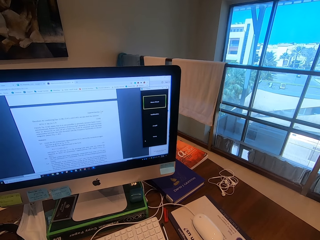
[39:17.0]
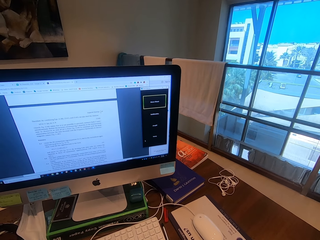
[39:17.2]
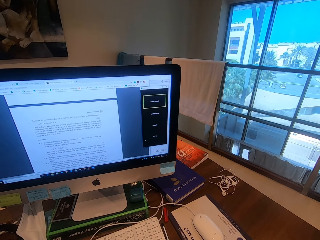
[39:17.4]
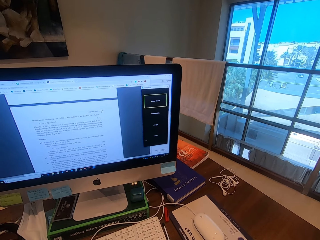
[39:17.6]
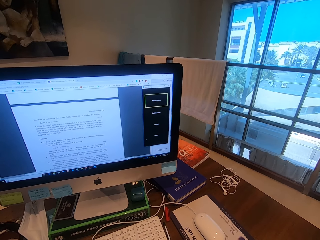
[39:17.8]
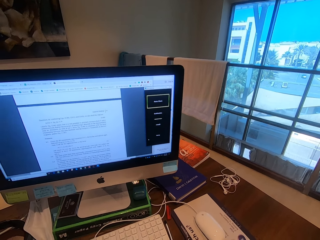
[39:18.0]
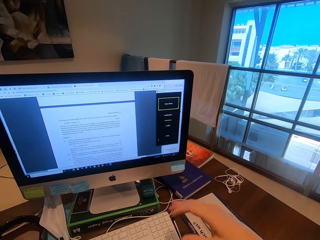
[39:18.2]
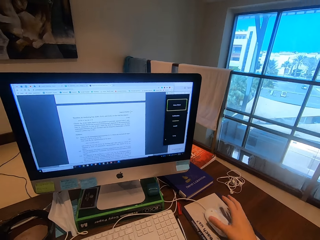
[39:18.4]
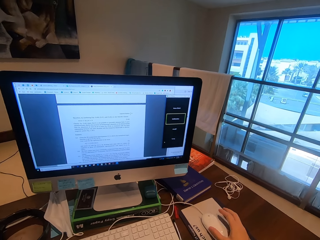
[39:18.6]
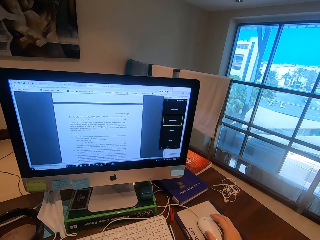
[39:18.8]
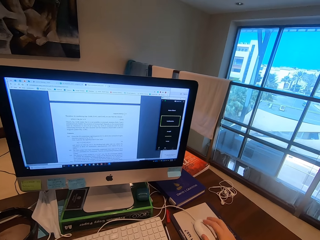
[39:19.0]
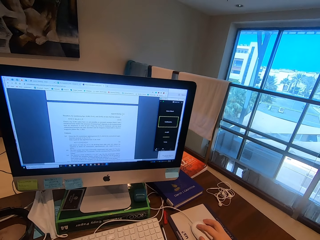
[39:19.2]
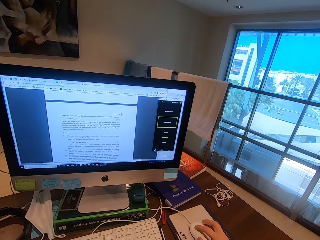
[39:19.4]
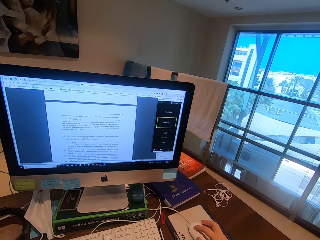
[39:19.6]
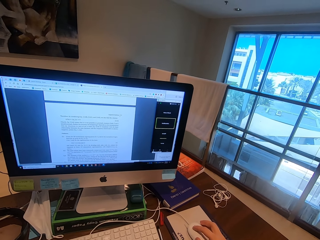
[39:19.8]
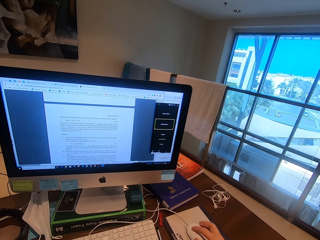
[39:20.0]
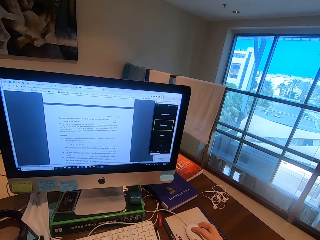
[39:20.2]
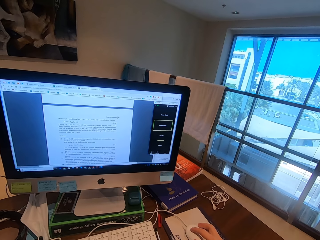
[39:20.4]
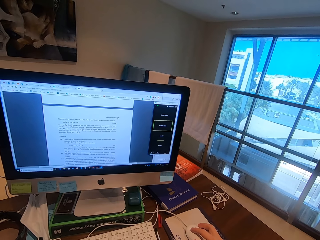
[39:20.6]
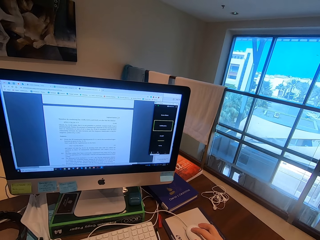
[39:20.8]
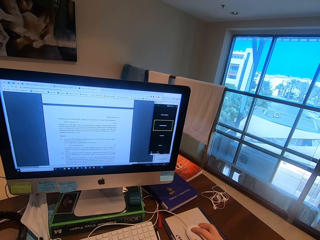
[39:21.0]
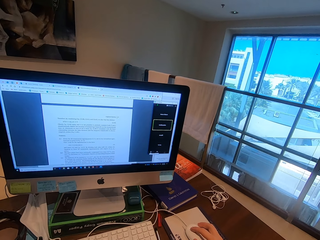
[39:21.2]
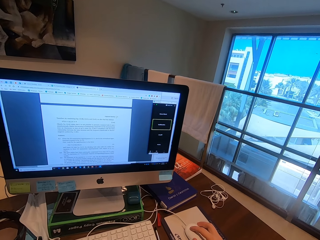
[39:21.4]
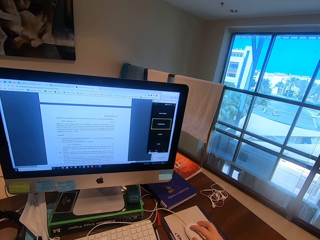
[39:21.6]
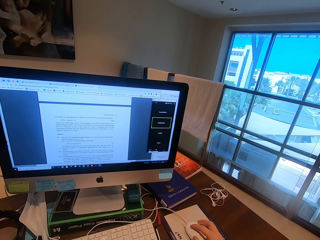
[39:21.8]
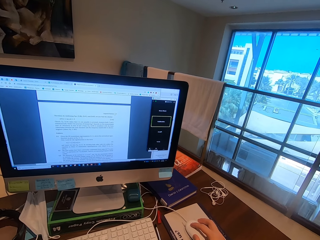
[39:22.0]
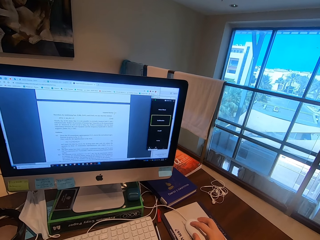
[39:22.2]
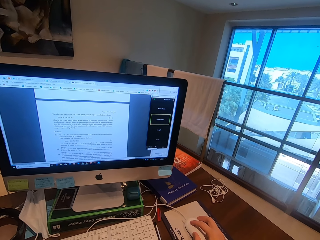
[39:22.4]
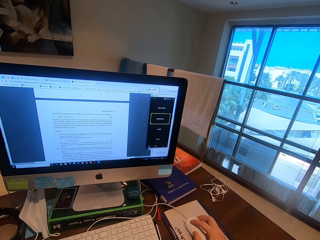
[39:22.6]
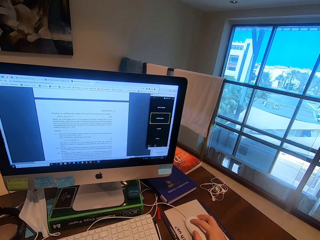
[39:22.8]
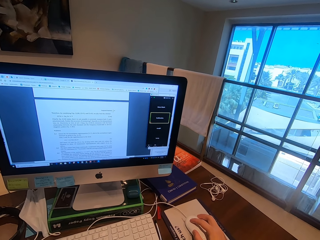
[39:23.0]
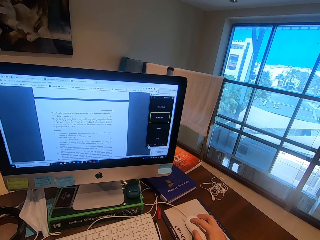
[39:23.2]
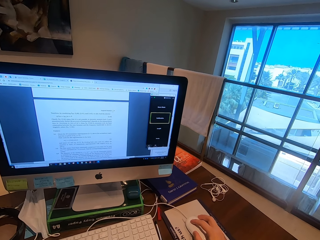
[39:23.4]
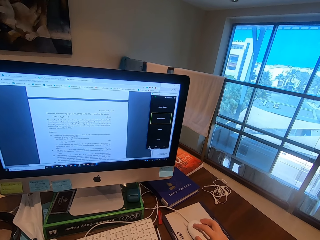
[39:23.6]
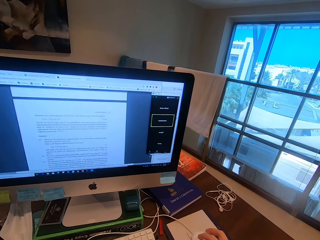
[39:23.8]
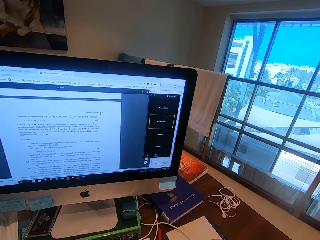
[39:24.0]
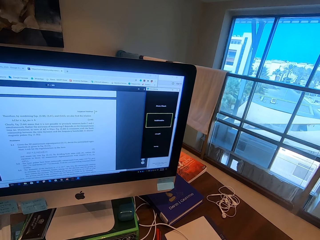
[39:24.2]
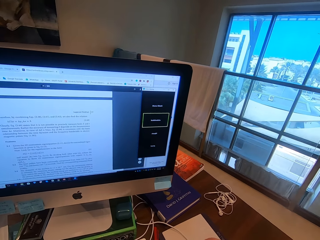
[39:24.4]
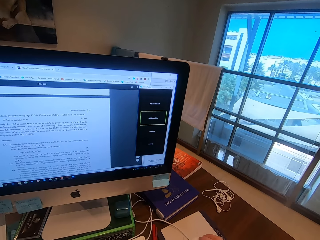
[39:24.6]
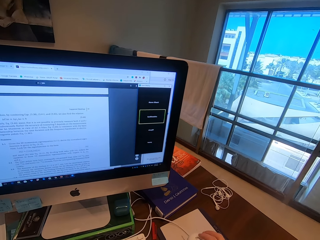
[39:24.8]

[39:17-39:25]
The camera wearer holds the mouse. They operate the computer.

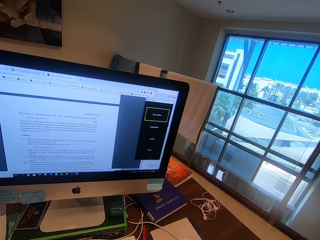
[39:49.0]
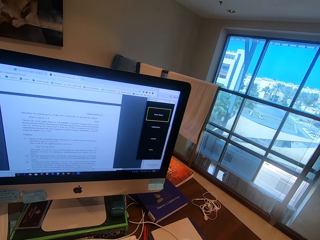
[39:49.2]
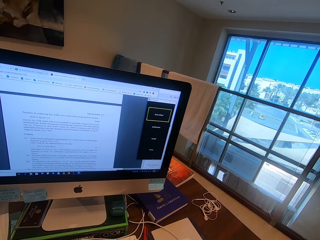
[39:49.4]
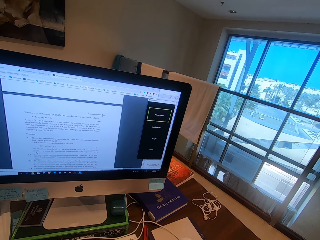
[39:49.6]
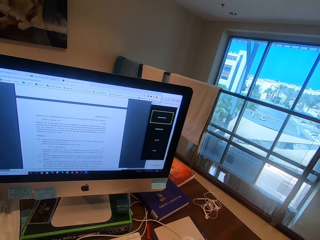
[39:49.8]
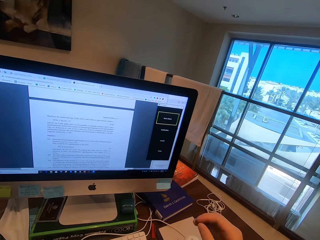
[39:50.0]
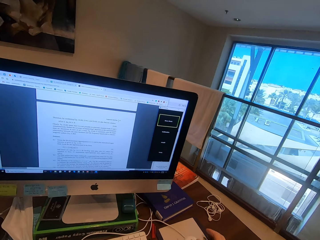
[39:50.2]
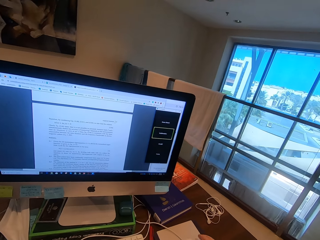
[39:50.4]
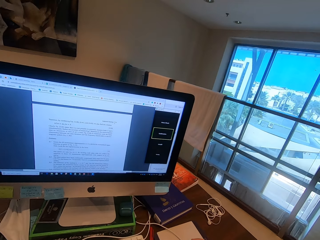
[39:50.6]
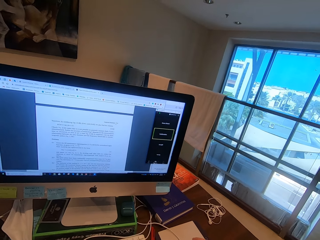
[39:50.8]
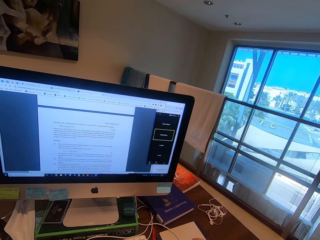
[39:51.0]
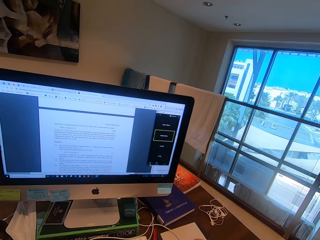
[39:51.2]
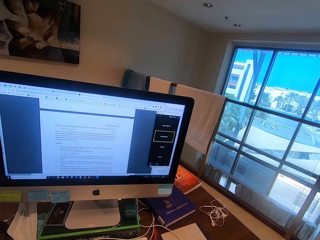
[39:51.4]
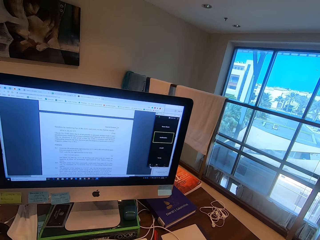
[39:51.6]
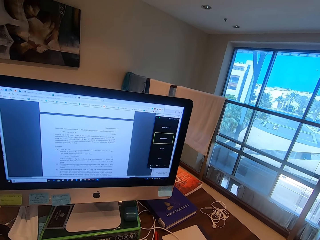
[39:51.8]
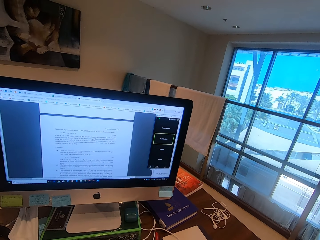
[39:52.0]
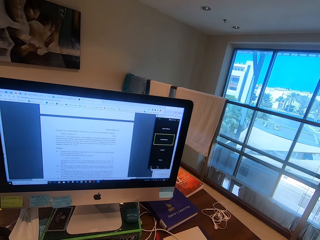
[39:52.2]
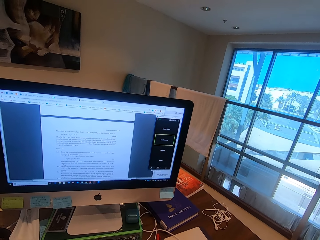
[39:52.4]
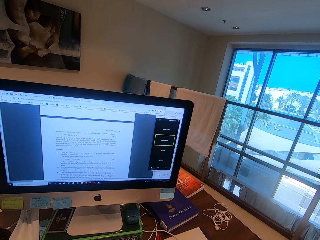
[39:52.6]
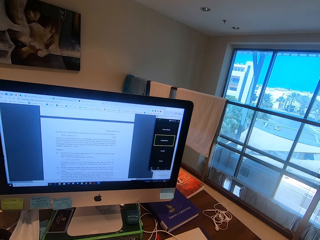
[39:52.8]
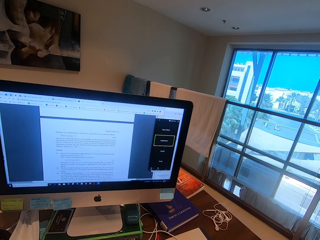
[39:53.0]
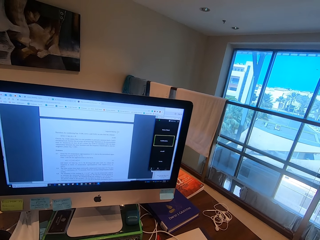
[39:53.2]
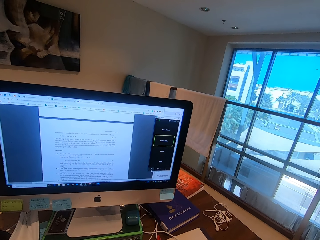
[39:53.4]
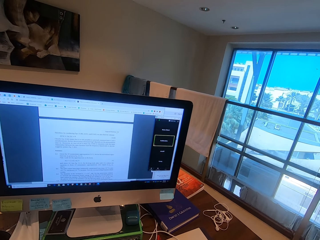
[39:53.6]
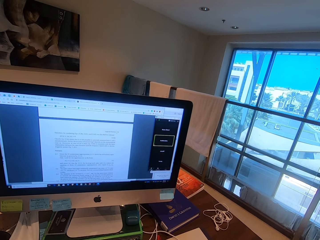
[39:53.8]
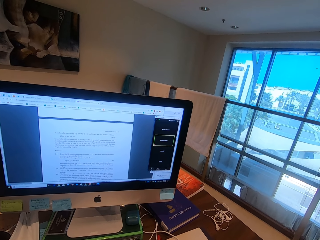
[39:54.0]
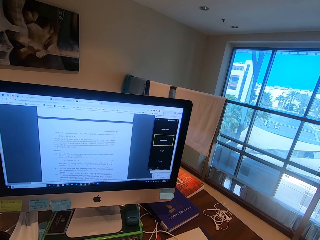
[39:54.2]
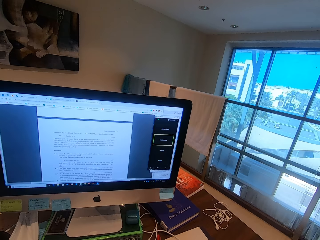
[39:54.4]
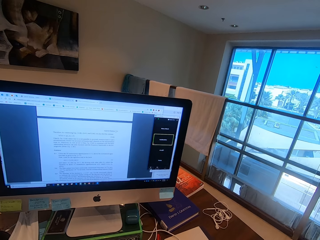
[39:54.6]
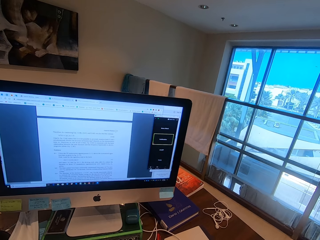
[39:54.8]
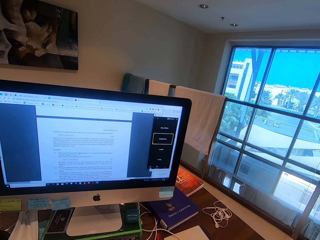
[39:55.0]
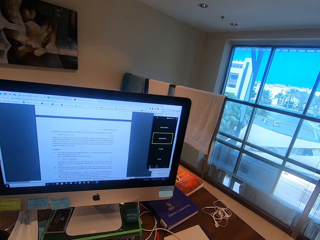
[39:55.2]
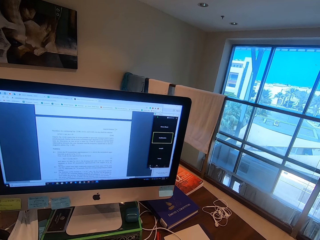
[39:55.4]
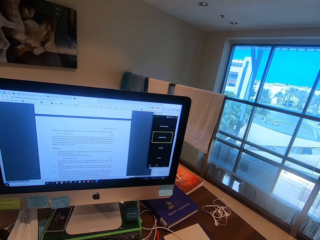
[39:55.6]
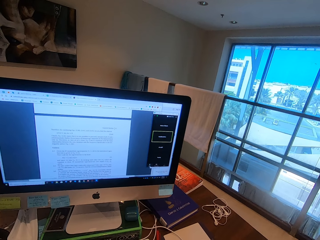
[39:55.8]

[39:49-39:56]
The camera wearer moves the hand.

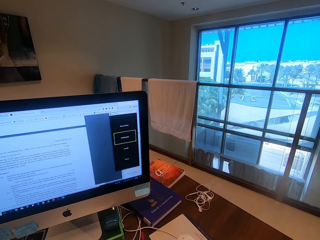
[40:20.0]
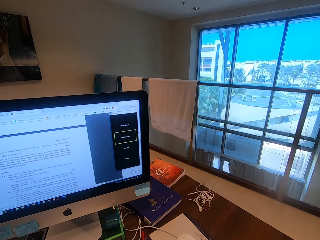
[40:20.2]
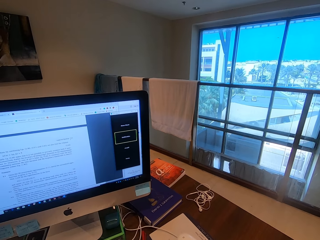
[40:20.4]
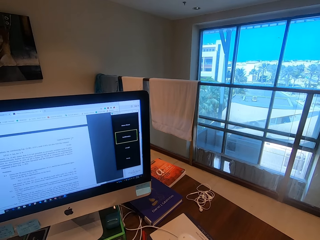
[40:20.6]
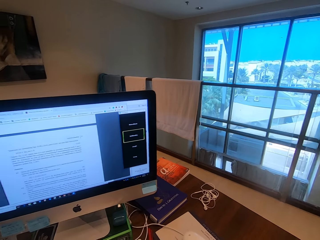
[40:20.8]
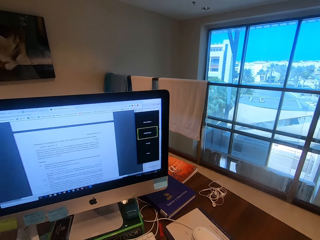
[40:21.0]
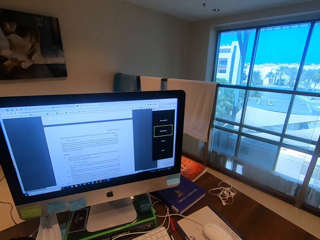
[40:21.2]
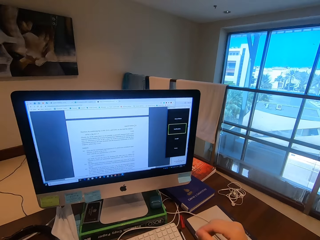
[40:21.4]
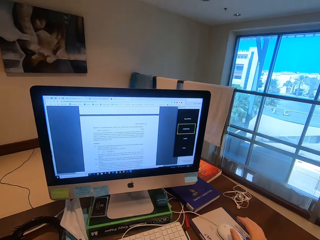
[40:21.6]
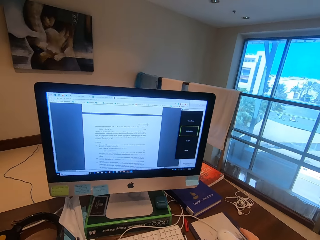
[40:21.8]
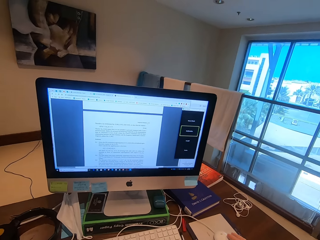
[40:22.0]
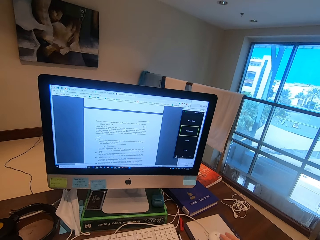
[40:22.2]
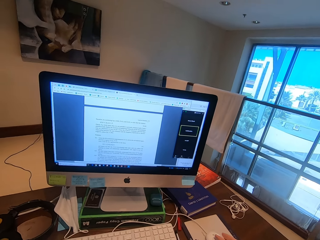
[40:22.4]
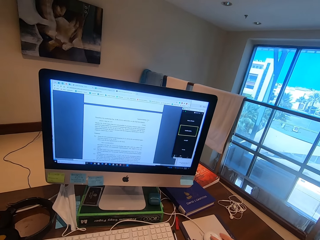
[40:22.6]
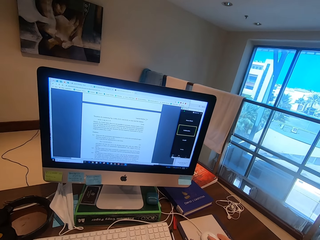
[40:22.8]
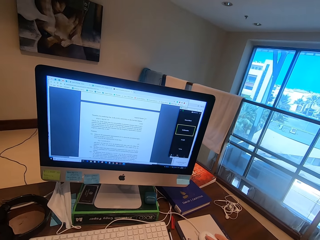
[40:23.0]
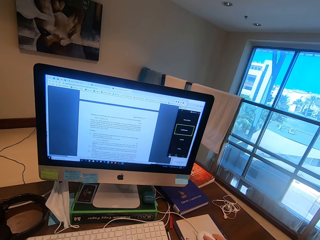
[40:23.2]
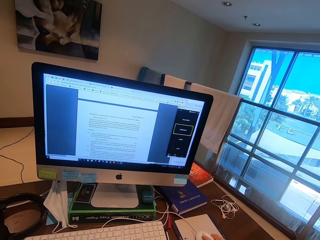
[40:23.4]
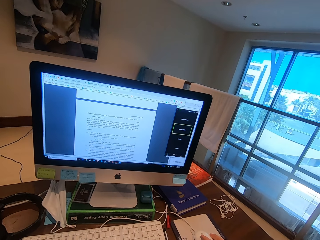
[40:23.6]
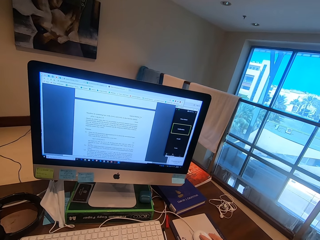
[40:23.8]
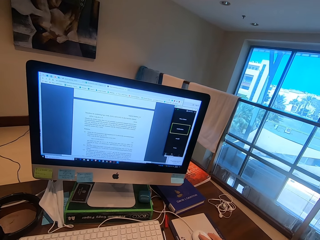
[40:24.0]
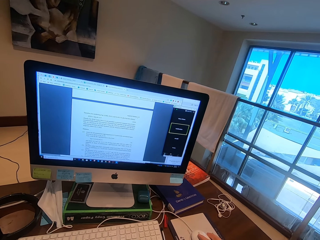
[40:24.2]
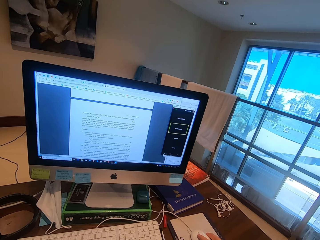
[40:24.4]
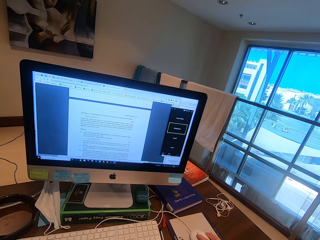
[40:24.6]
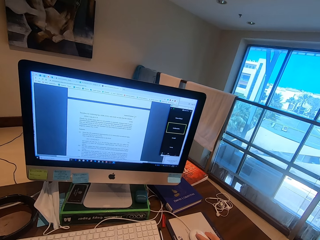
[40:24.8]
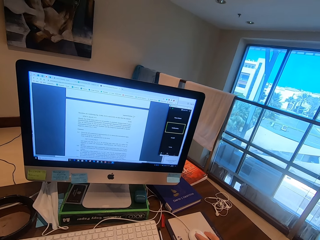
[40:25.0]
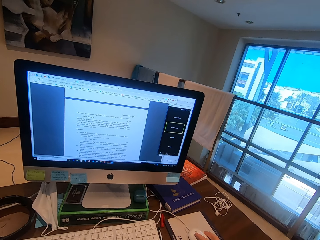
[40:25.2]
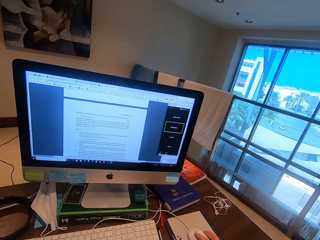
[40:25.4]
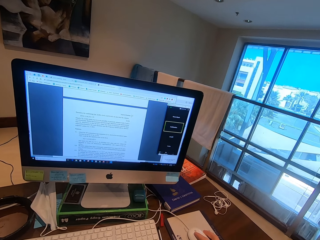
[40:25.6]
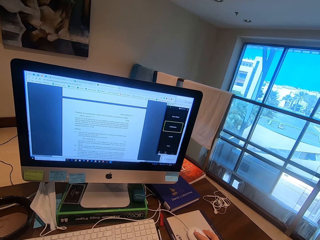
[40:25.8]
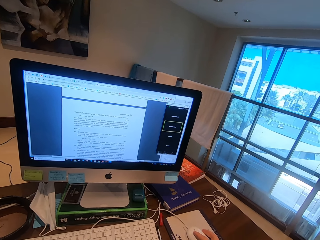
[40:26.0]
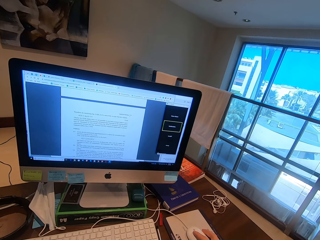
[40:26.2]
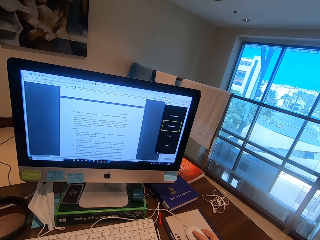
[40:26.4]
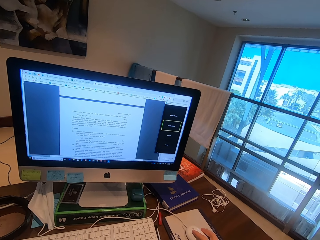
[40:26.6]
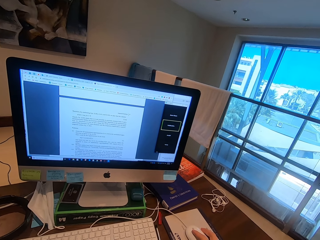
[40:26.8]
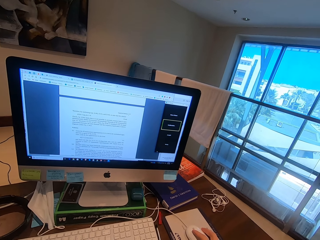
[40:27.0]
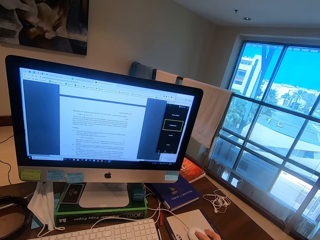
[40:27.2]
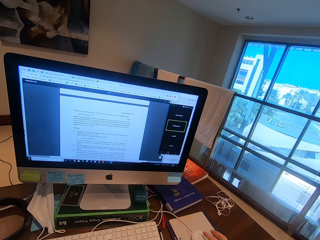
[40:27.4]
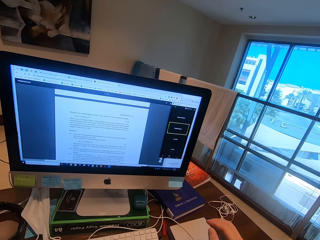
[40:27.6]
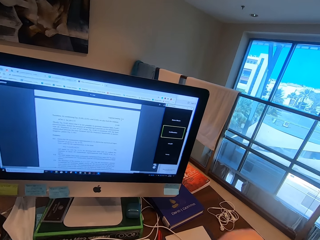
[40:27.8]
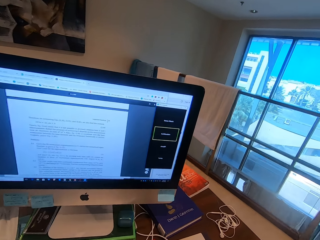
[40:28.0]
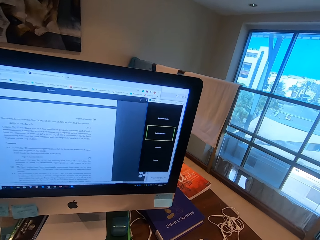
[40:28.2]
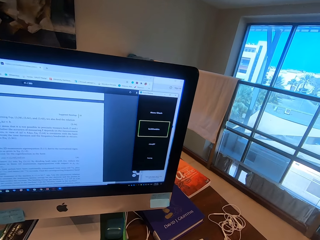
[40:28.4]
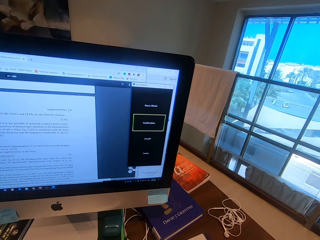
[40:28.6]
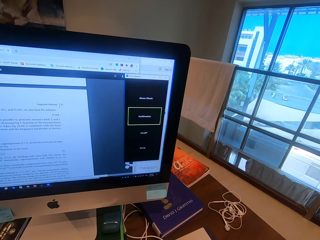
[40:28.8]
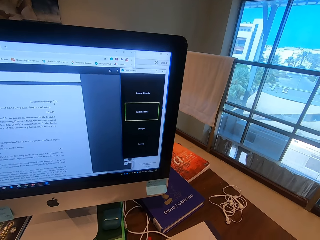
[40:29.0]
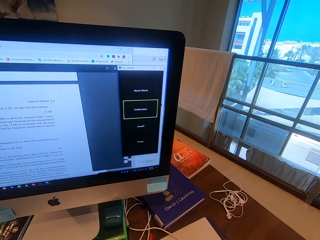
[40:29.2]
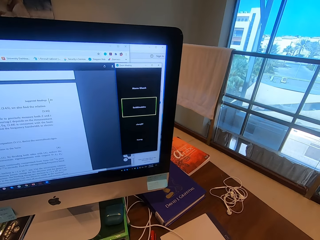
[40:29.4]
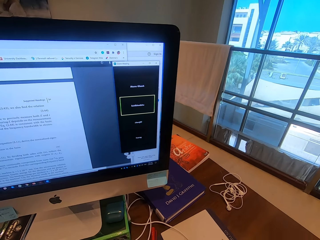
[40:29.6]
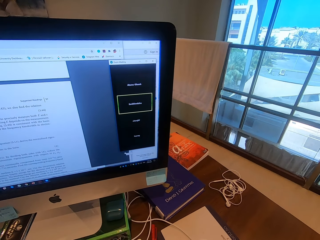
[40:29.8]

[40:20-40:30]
The camera wearer holds the mouse.
